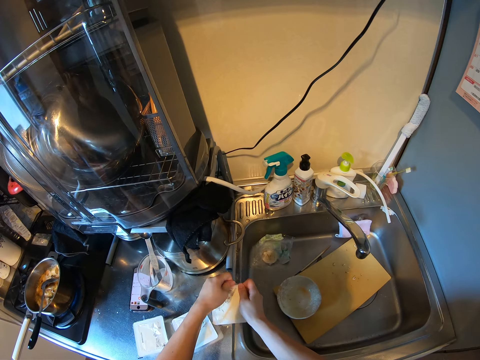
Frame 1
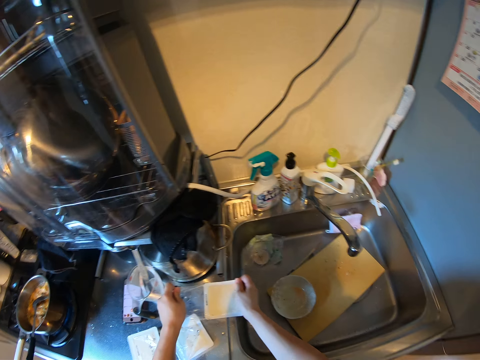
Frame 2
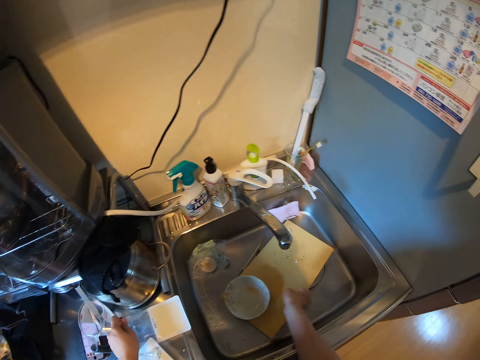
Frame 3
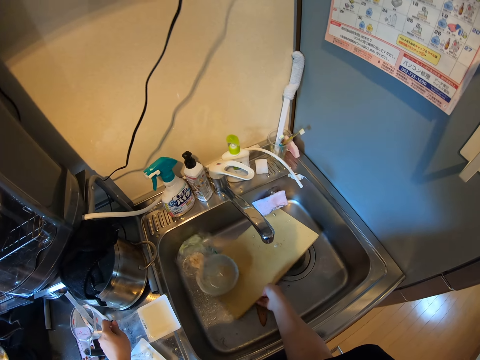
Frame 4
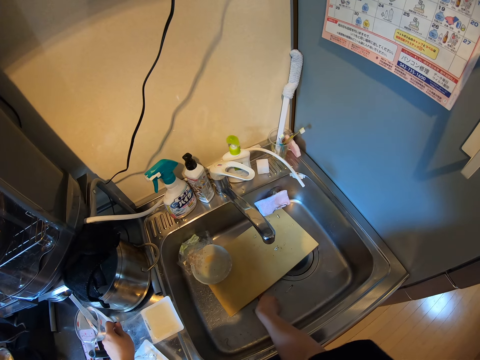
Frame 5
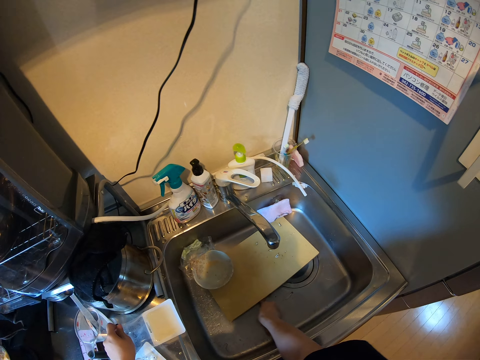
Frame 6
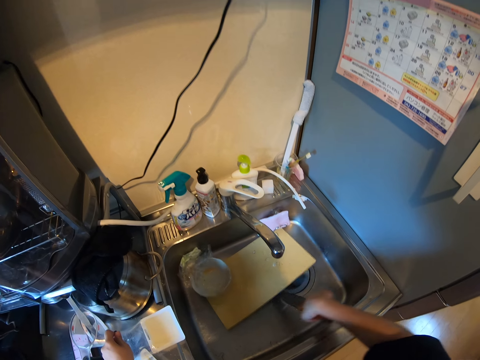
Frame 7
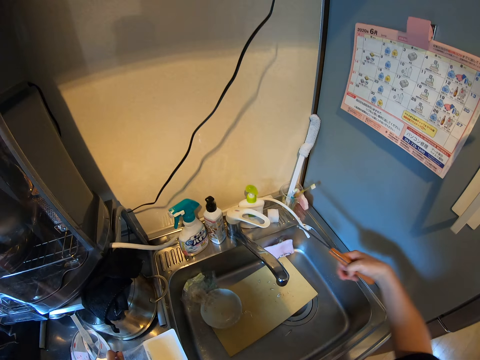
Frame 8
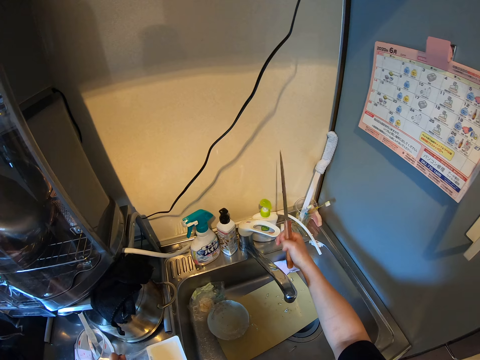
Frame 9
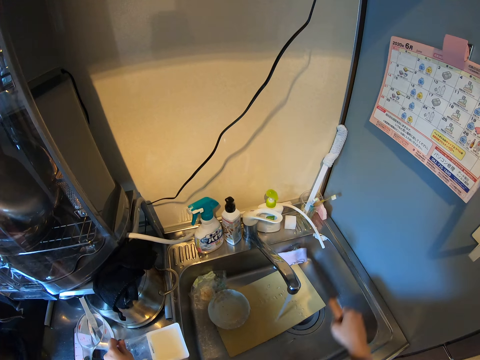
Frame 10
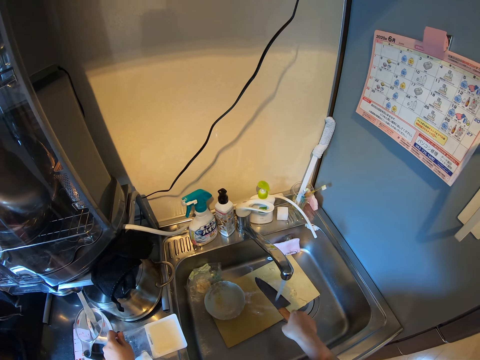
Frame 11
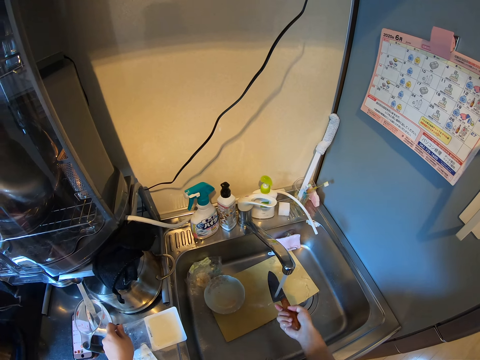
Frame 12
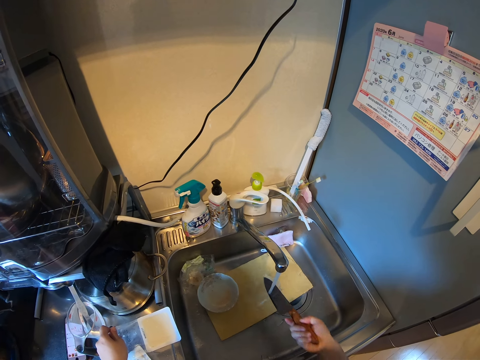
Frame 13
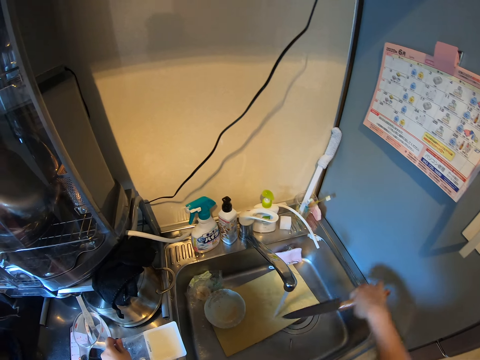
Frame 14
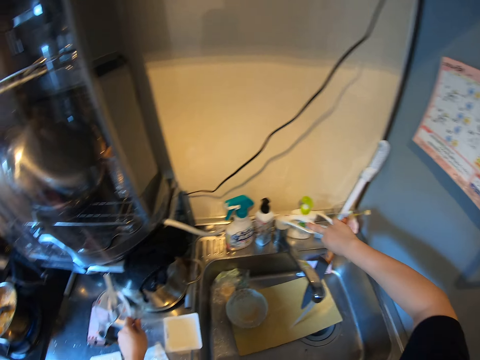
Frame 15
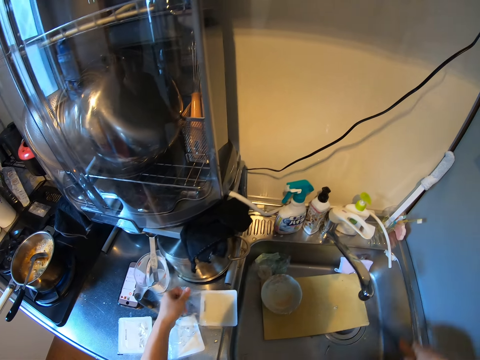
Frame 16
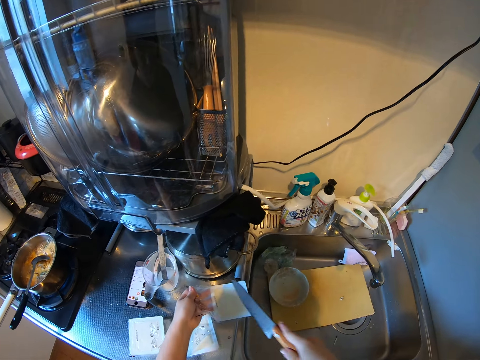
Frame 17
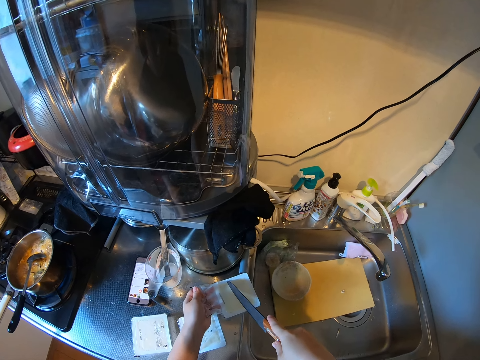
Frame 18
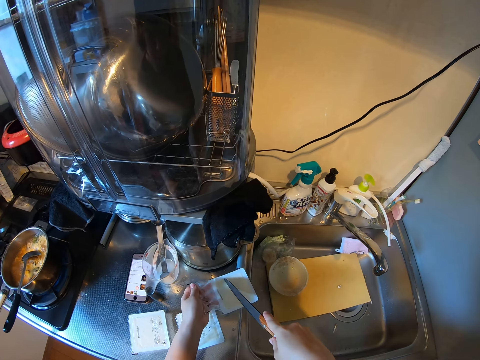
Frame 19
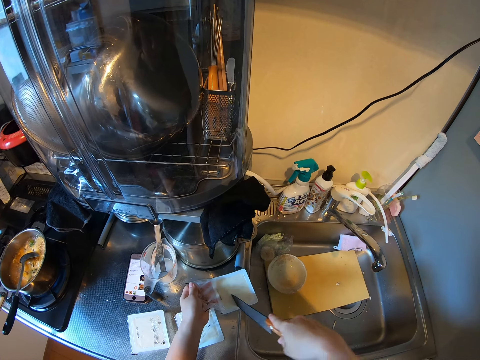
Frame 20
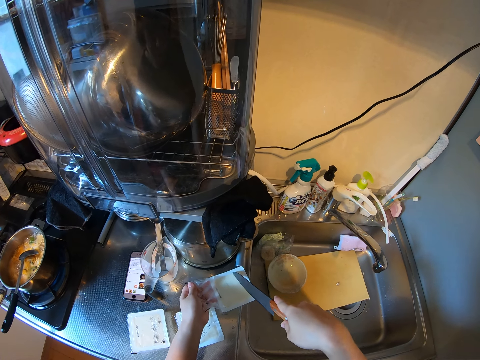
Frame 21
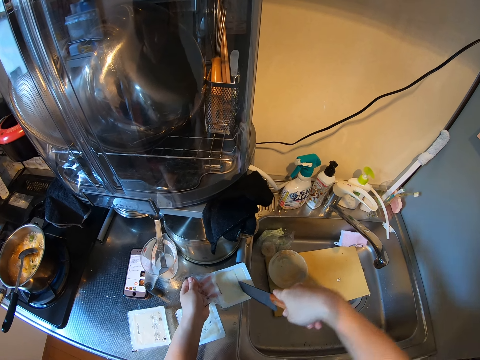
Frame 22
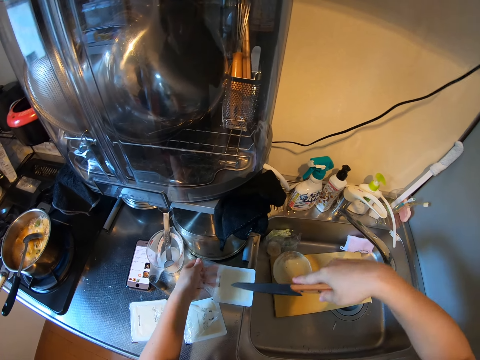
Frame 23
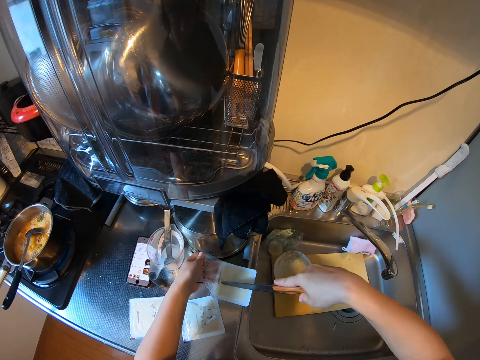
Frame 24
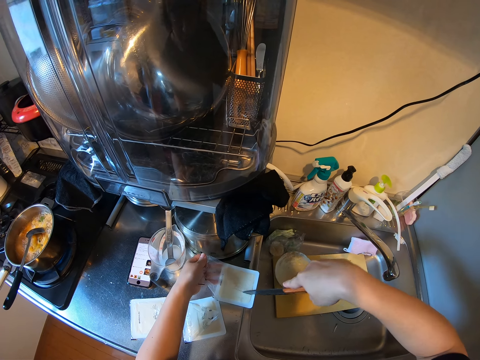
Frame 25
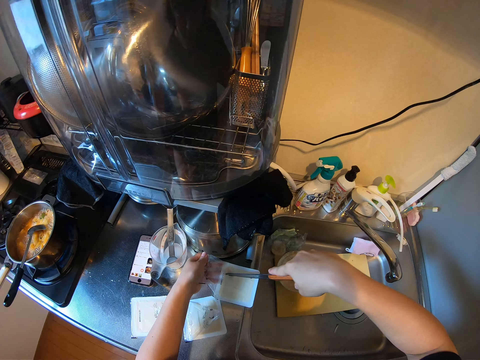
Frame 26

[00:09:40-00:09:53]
The camera wearer drops the container on the kitchen worktop. They move a chopping board in the sink. They pick up a knife from under the chopping board. They turn on a tap and rinse the knife with water. They turn off the tap. They cut the butter or cheese in the container with the knife.

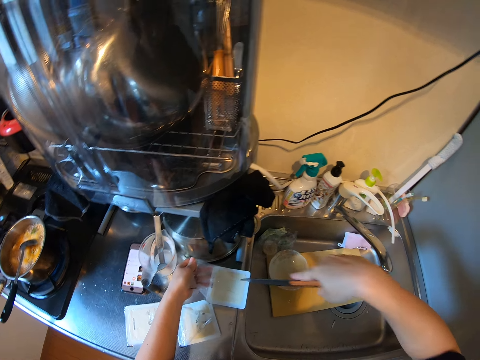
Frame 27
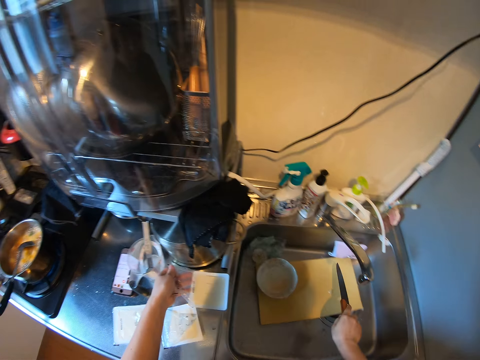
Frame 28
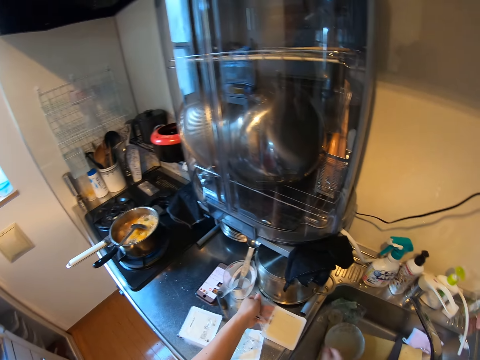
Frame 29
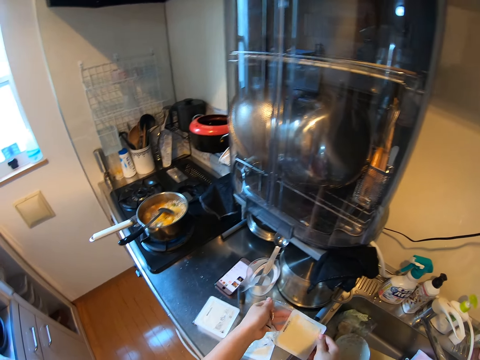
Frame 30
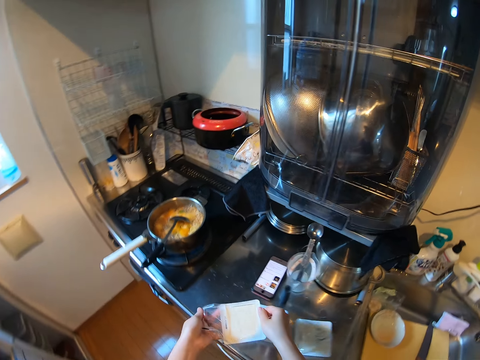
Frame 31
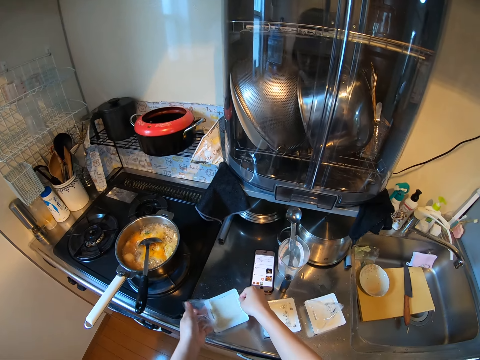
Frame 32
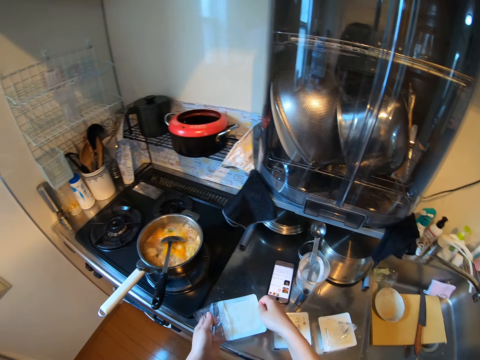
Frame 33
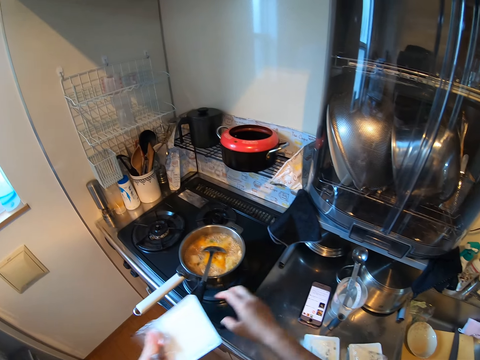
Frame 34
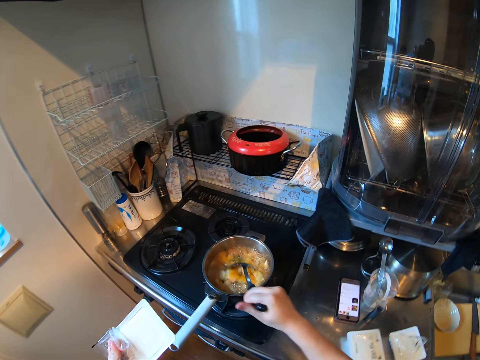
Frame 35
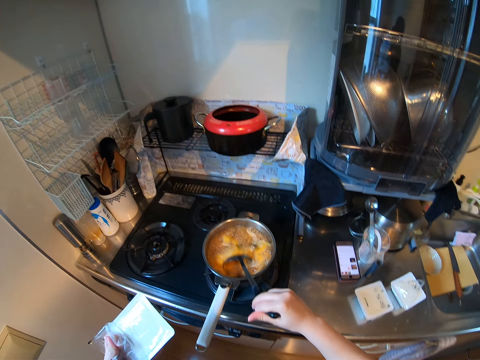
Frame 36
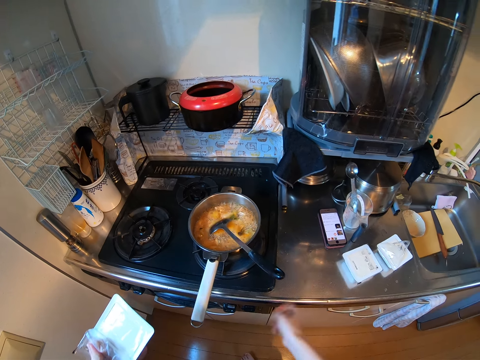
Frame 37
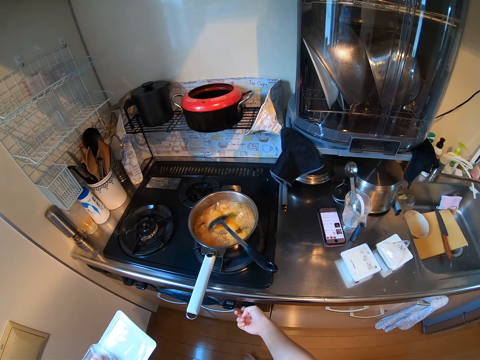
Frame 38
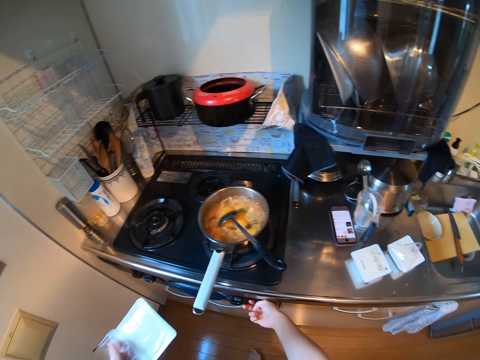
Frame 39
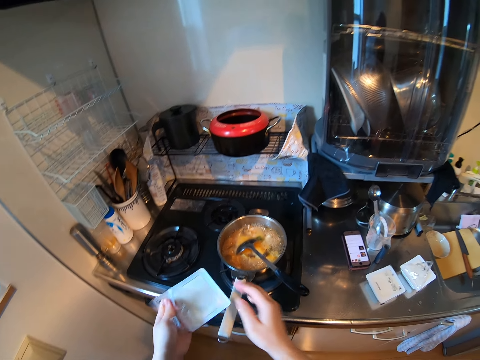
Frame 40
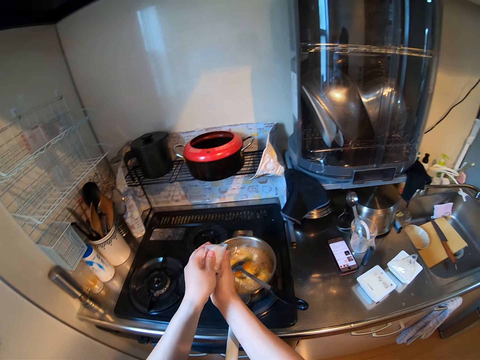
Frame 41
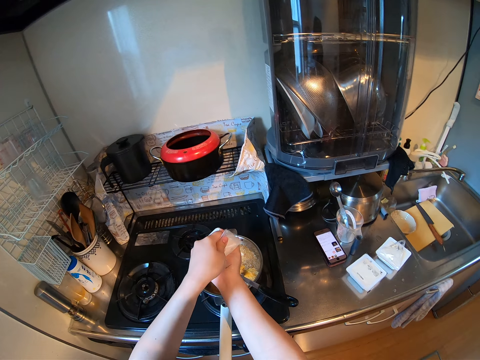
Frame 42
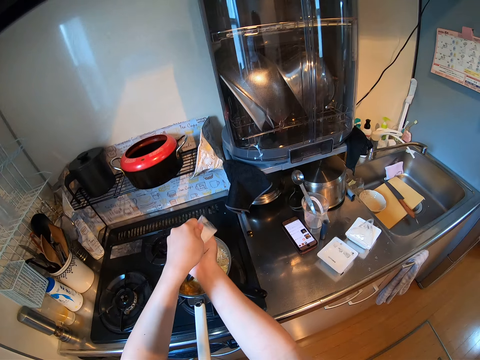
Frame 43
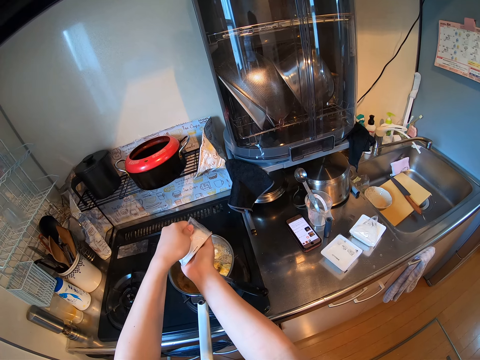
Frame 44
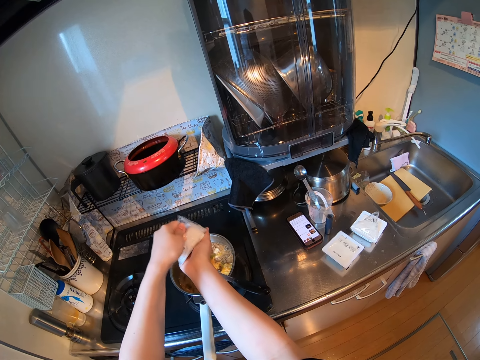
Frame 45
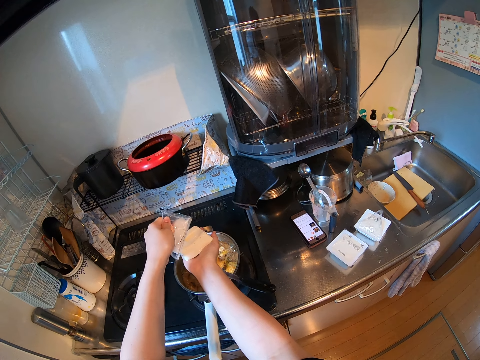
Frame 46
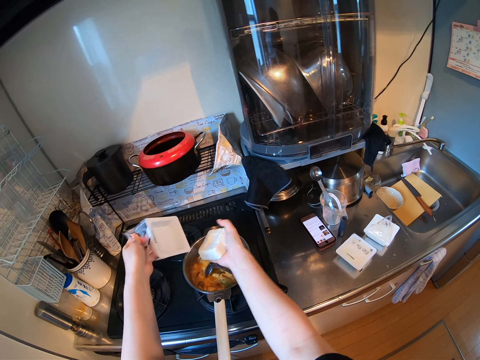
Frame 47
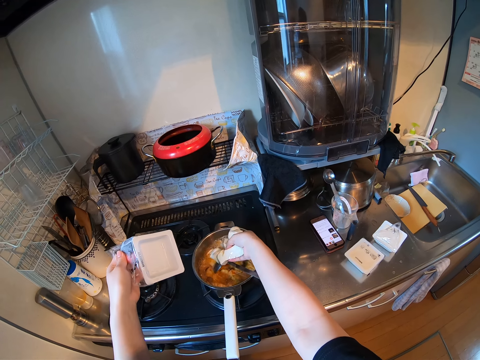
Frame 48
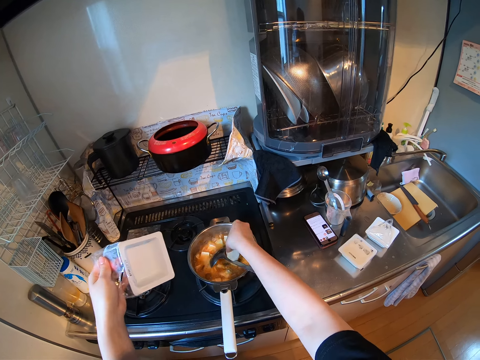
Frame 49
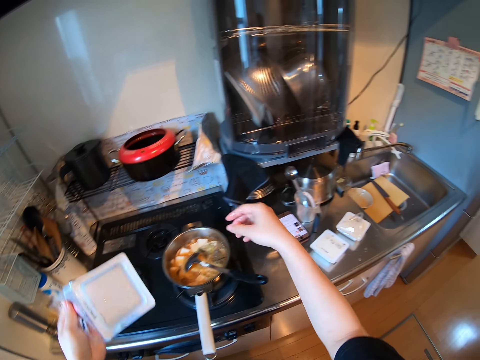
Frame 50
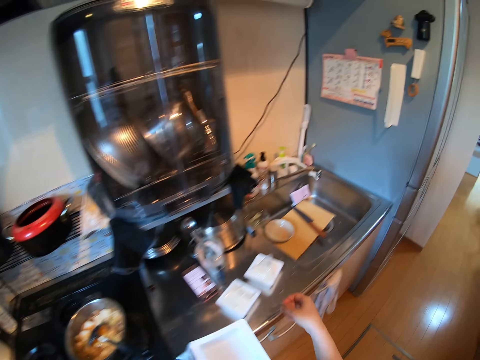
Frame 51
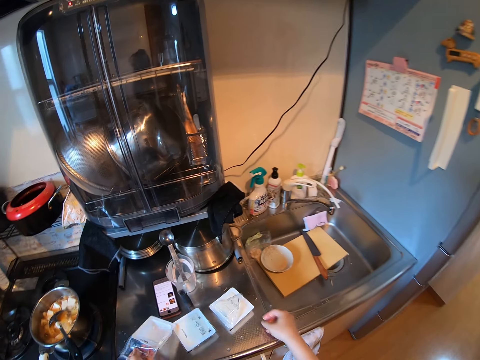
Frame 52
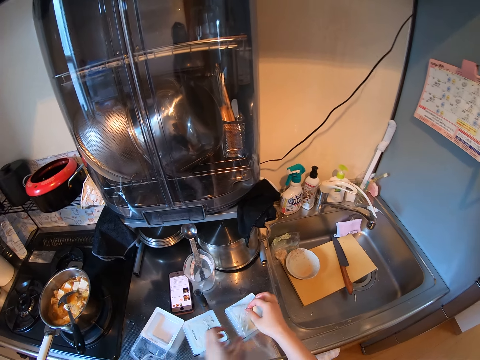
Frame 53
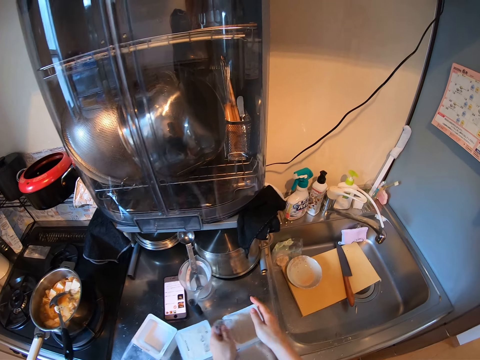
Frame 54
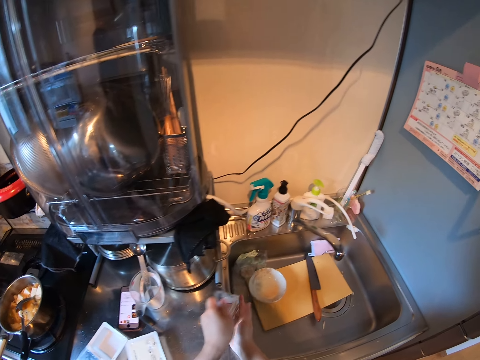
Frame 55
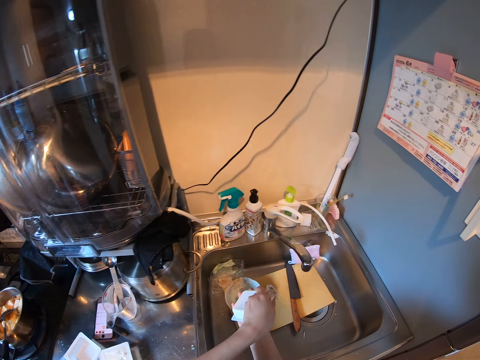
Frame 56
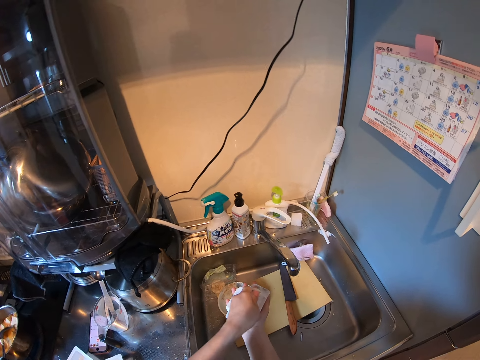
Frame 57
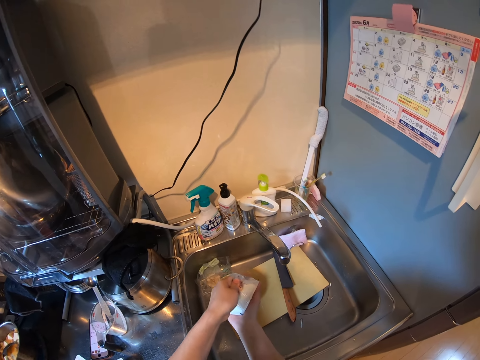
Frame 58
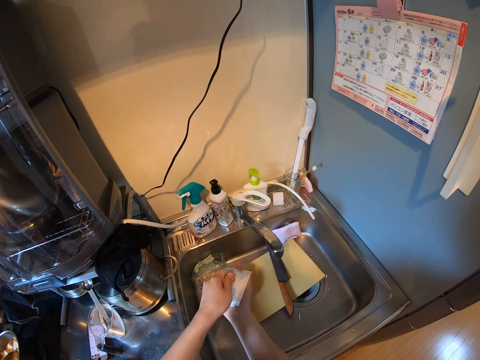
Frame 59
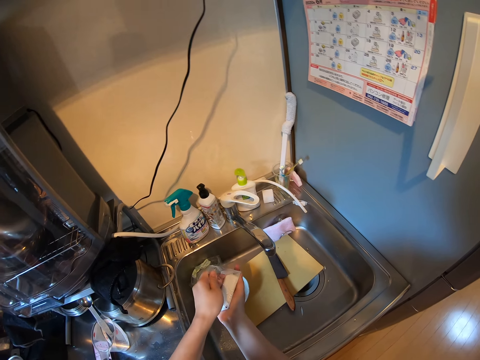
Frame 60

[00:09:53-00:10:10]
The camera wearer drops the knife on the chopping board. She picks up the container from the kitchen worktop. She carries the cheese in the box. She drops the container on the kitchen worktop. She picks up the container from the kitchen worktop again. She picks up the cooking spoon from the pan and stirs the food in the pan with the cooking spoon. She holds the cooking spoon. She pushes a button on the cooker. She regulates the gas. She drops the butter on her hand. She drops the butter in the pan. She drops the container on the kitchen worktop. She lifts the wrapper of the container. She puts the cheese in the hands. She drains water from the container.
